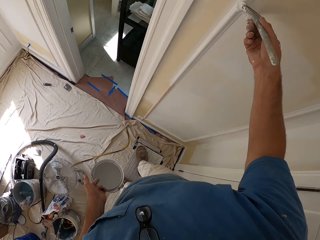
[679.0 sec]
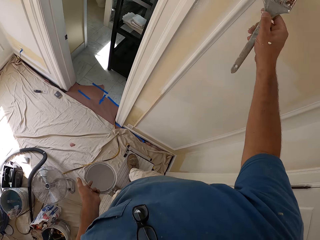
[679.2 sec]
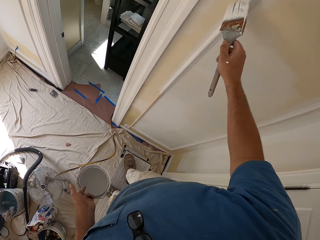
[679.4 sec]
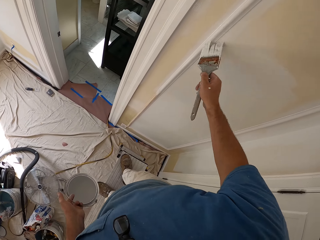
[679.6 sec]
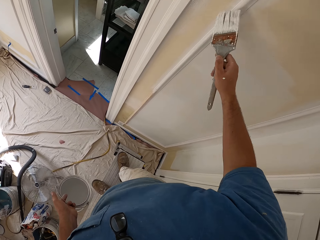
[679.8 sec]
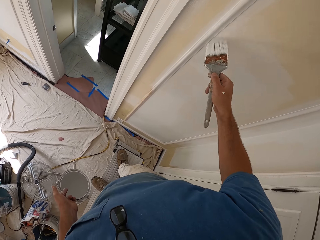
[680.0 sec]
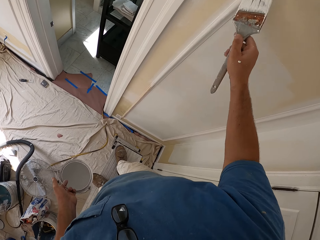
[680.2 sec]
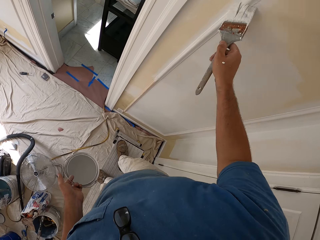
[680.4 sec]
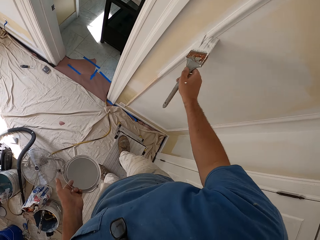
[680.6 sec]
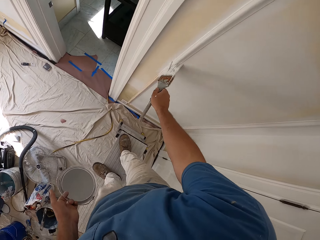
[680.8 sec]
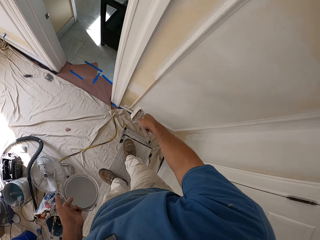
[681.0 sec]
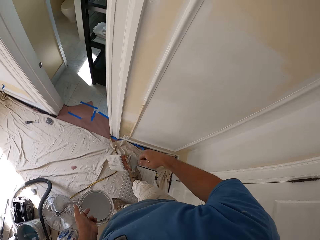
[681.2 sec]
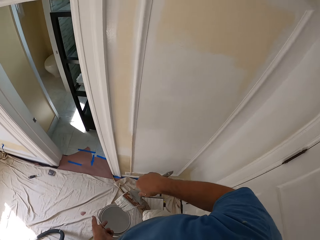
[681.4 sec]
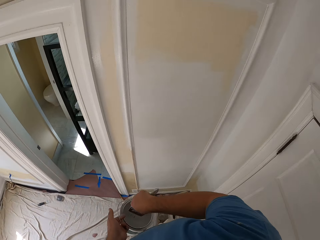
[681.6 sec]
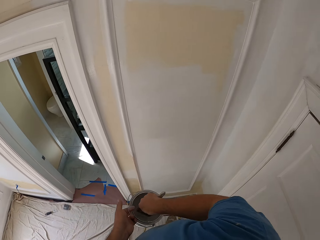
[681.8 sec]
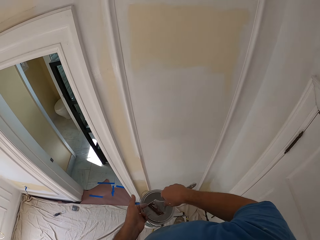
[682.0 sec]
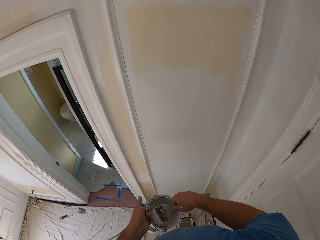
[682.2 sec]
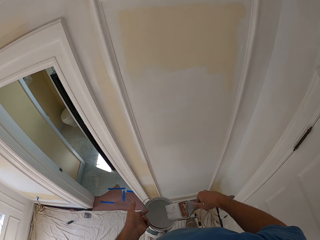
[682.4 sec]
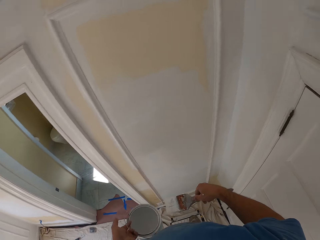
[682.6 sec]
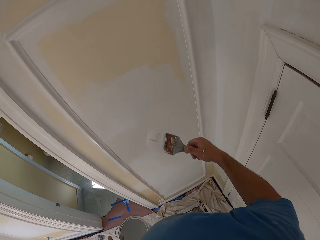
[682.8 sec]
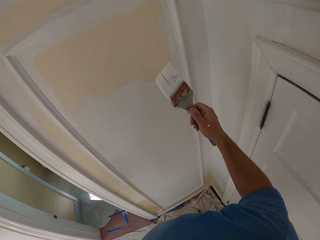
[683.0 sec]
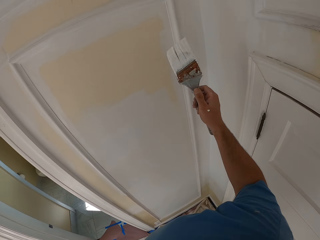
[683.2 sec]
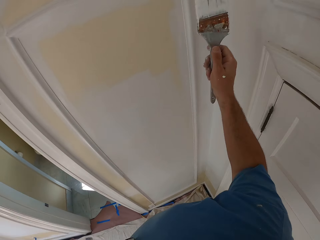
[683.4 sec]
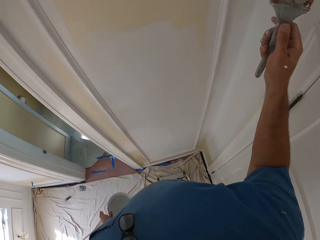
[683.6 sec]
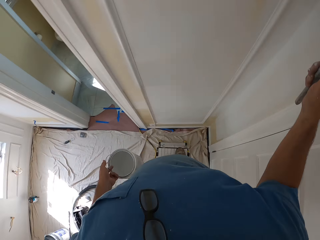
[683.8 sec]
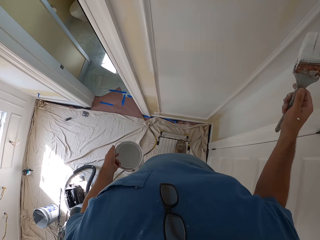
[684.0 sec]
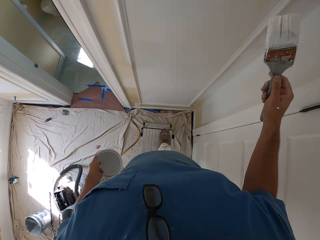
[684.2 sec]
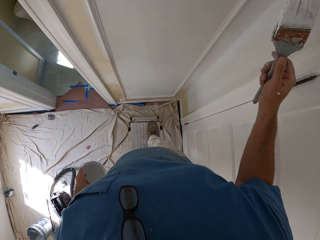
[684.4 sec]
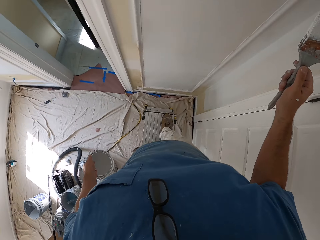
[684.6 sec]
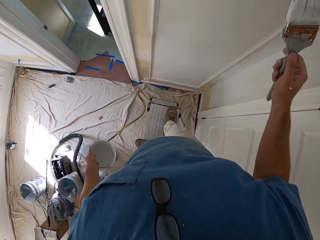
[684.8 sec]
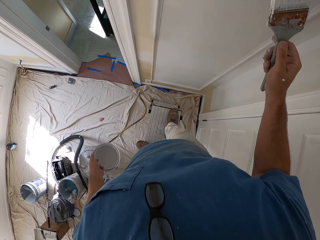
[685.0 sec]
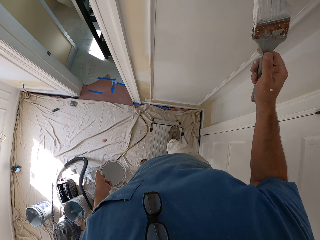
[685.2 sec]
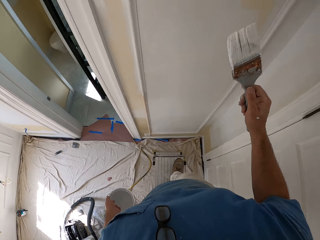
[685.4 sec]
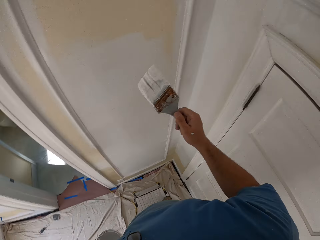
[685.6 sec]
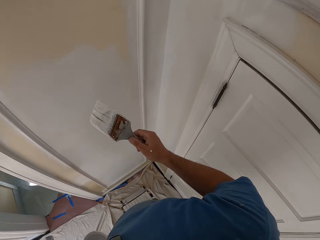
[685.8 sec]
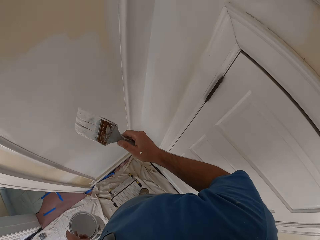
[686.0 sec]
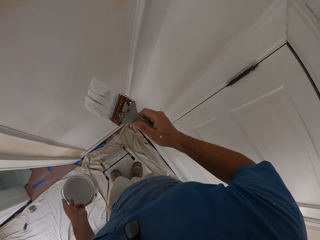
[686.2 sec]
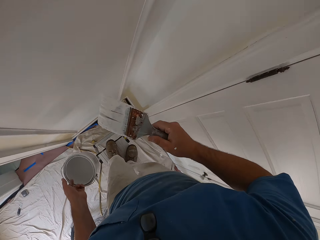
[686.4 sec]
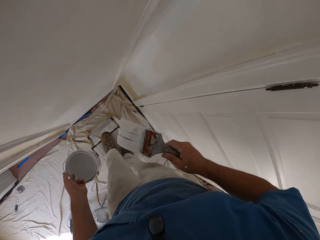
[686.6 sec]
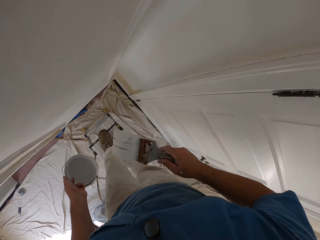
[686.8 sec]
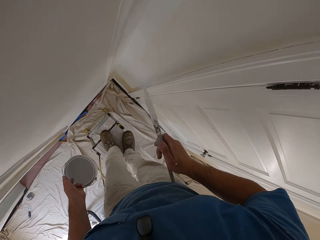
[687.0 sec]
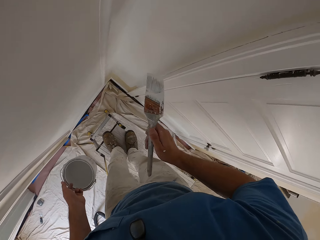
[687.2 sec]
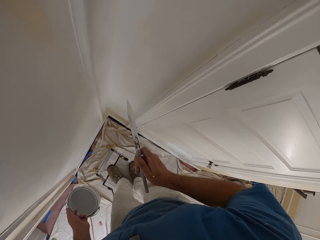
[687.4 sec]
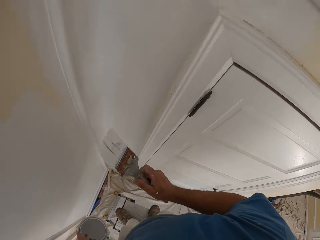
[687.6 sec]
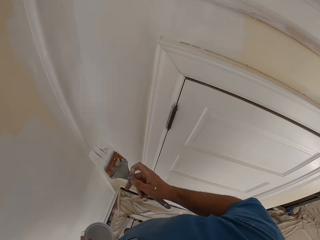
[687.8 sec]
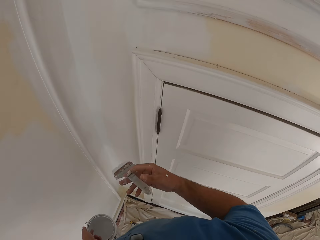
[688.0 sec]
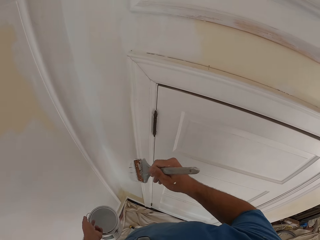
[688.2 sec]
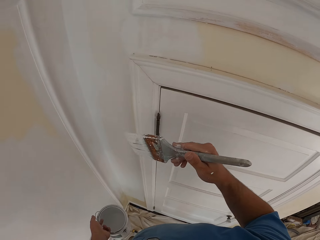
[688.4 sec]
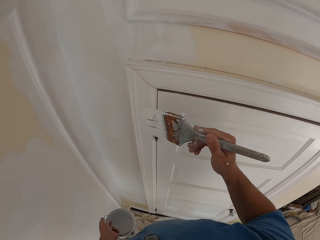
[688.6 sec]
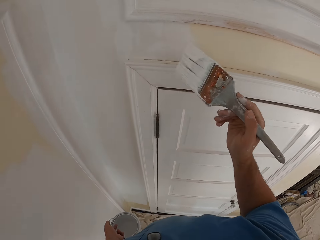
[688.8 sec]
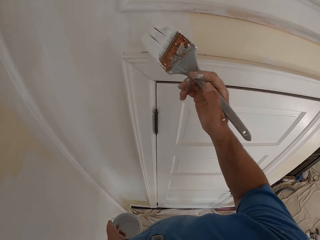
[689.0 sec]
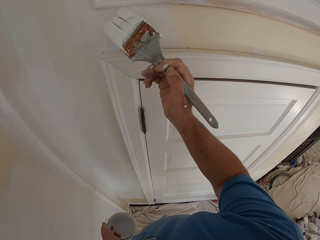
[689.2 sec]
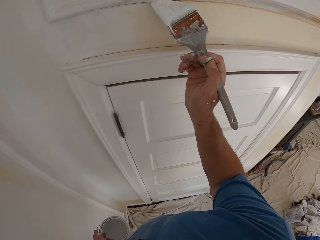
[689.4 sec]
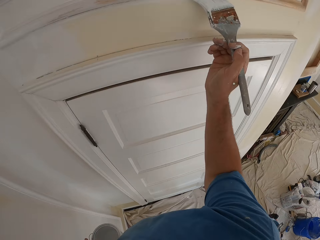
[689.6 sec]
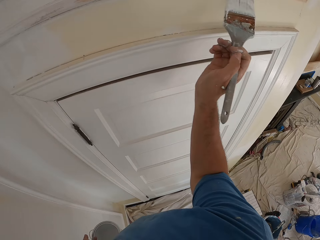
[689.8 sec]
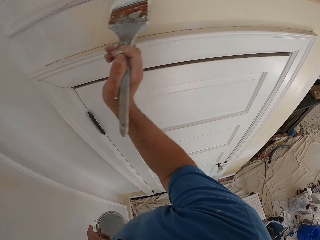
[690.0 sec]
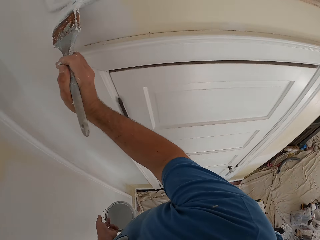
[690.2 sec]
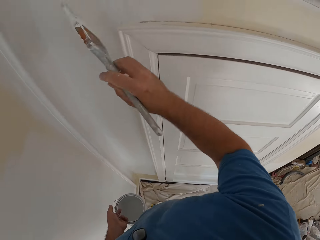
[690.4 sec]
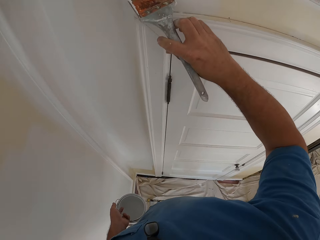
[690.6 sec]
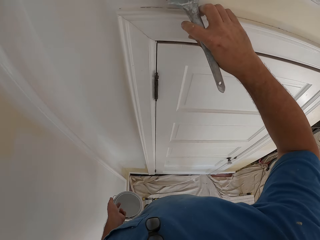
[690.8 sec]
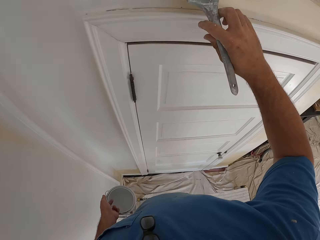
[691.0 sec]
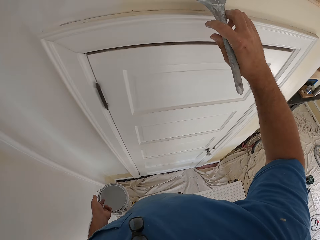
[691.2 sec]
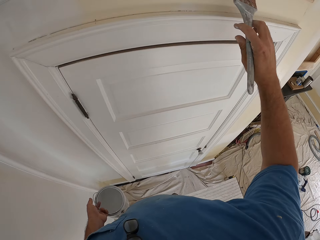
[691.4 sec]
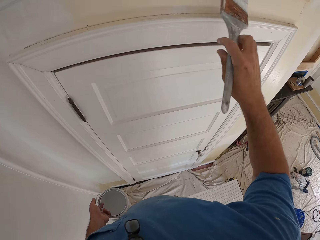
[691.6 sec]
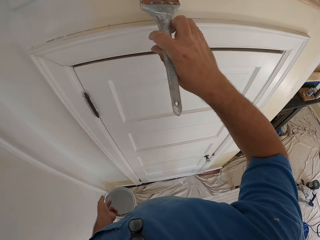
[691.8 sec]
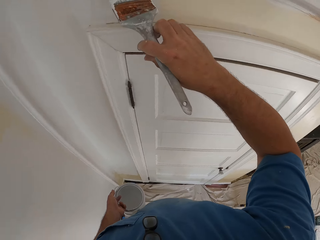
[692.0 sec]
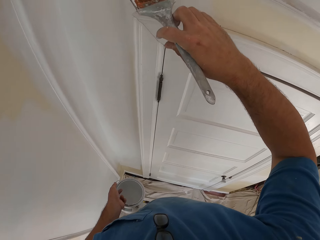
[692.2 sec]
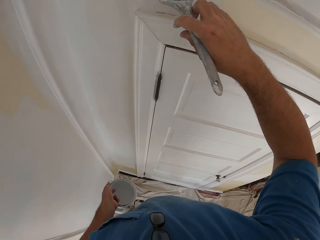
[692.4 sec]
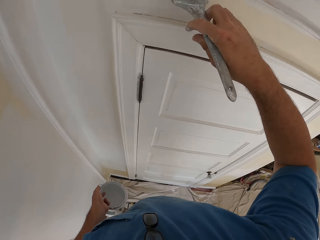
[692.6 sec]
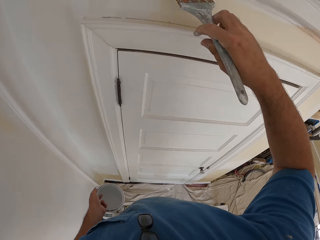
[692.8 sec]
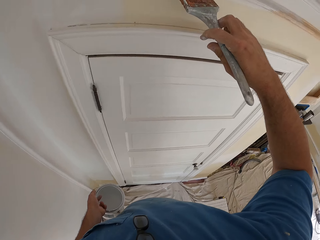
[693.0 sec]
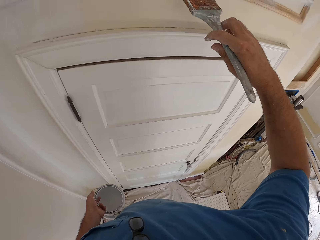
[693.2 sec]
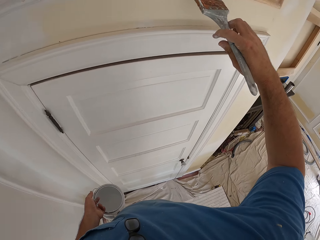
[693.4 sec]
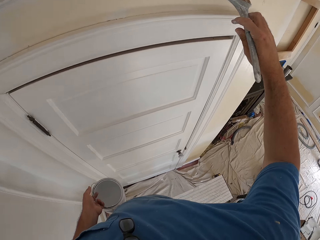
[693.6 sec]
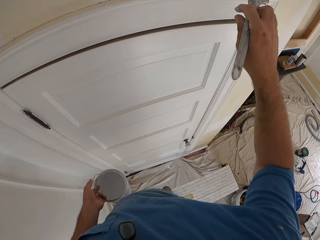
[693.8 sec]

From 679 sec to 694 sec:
The camera wearer dips the paint brush into the paint can. He removes the brush from the paint. He stops applying paint. He paints another part of the room, the door transom, with the paint brush in his hand.

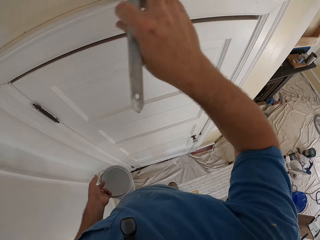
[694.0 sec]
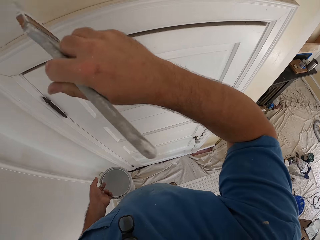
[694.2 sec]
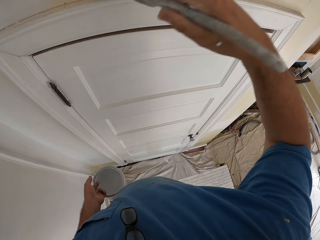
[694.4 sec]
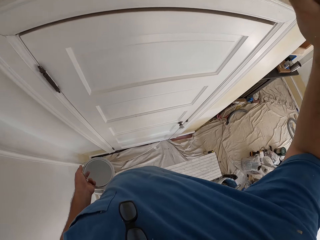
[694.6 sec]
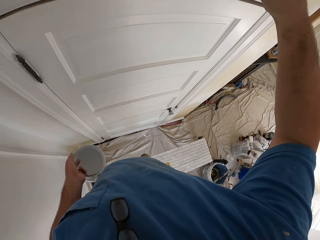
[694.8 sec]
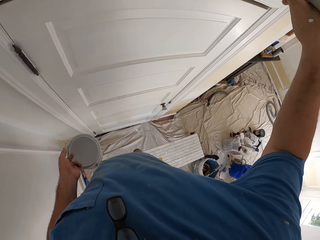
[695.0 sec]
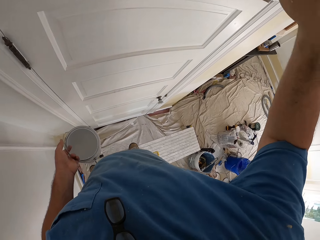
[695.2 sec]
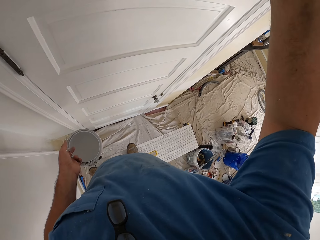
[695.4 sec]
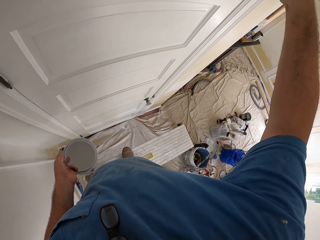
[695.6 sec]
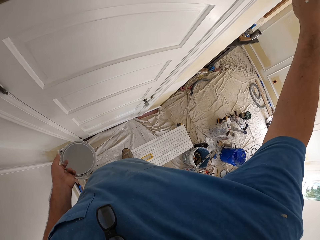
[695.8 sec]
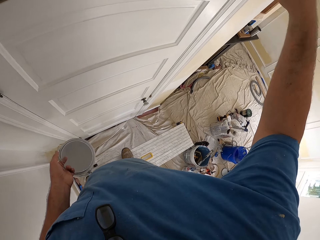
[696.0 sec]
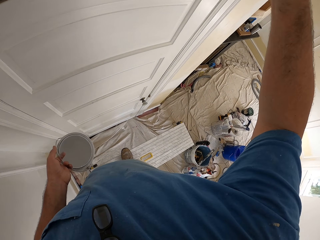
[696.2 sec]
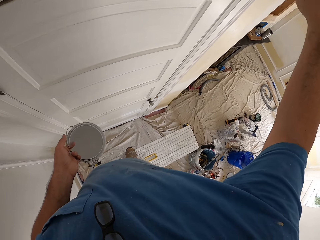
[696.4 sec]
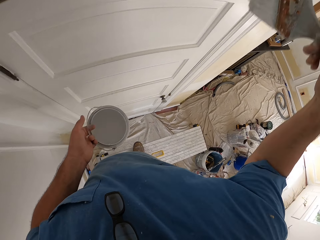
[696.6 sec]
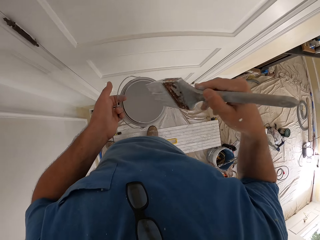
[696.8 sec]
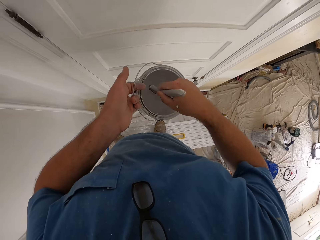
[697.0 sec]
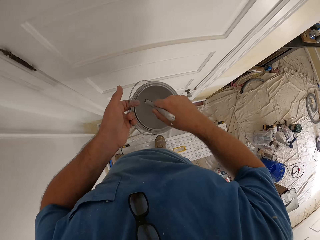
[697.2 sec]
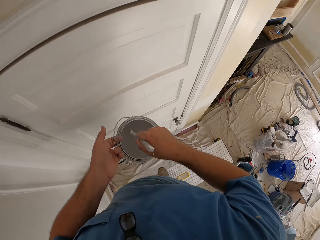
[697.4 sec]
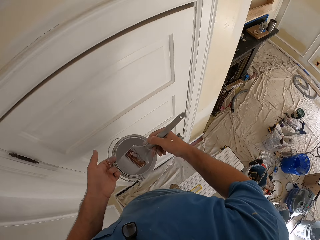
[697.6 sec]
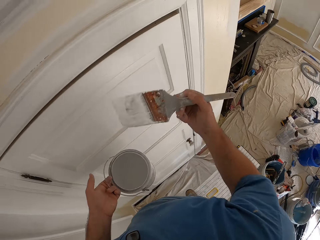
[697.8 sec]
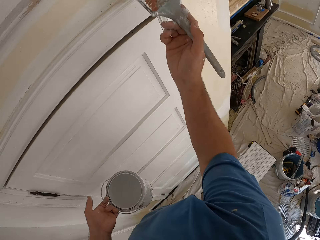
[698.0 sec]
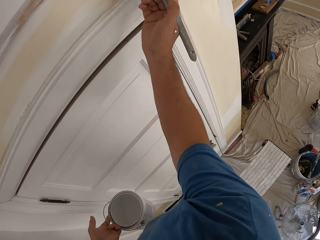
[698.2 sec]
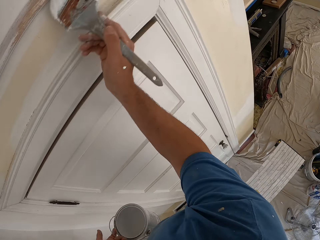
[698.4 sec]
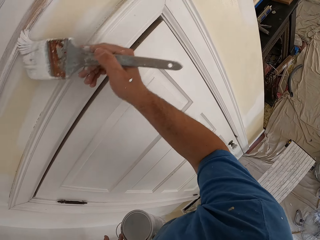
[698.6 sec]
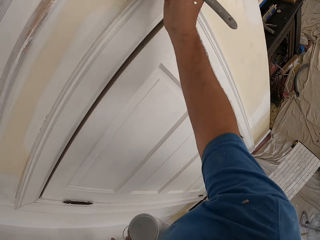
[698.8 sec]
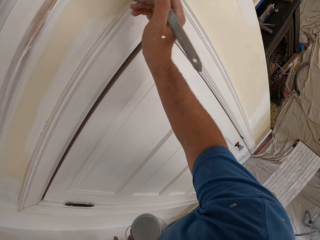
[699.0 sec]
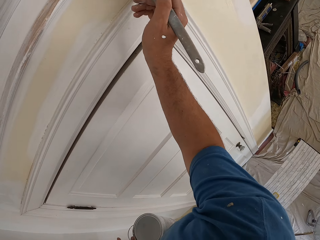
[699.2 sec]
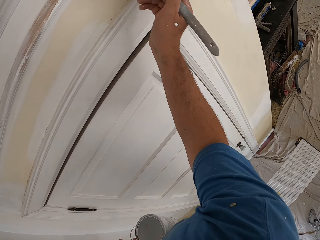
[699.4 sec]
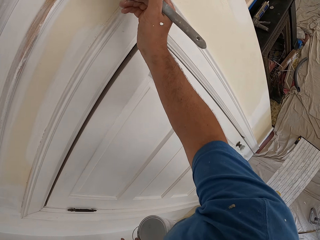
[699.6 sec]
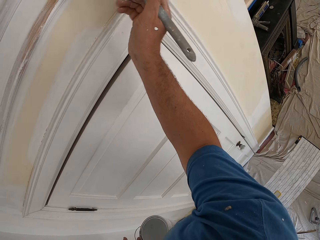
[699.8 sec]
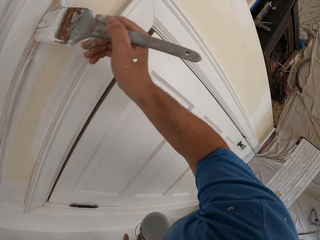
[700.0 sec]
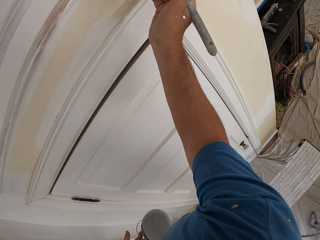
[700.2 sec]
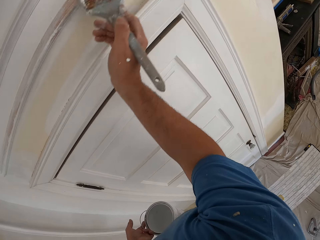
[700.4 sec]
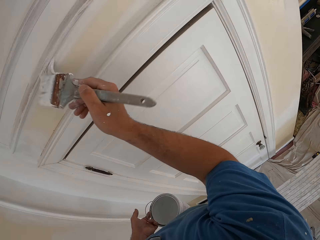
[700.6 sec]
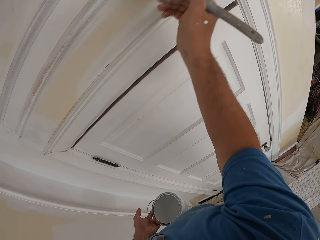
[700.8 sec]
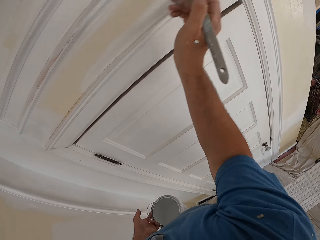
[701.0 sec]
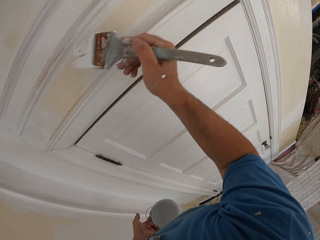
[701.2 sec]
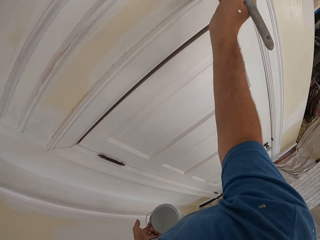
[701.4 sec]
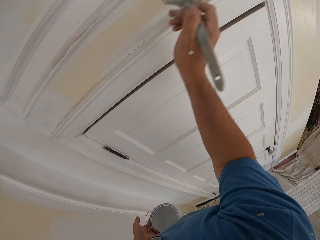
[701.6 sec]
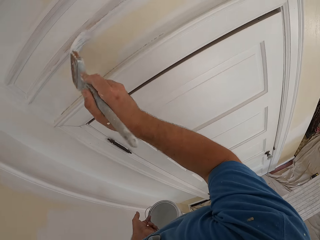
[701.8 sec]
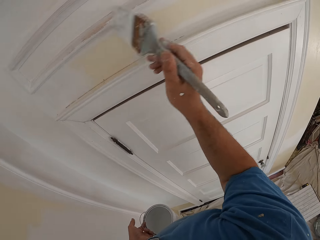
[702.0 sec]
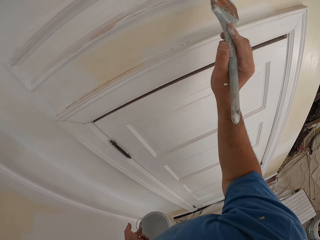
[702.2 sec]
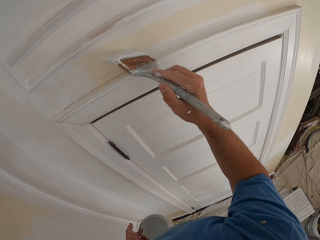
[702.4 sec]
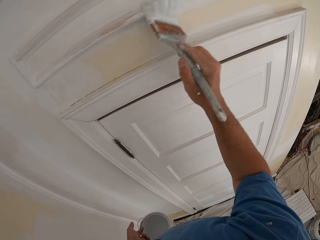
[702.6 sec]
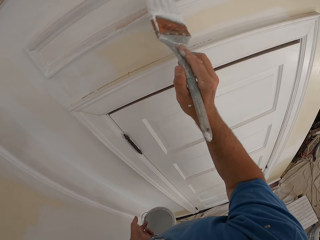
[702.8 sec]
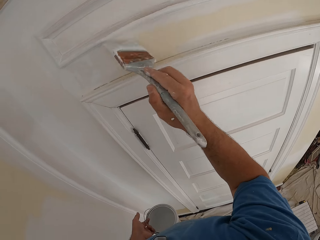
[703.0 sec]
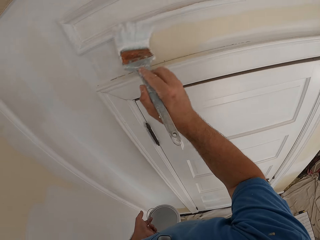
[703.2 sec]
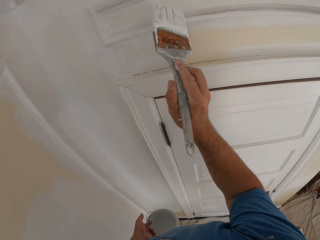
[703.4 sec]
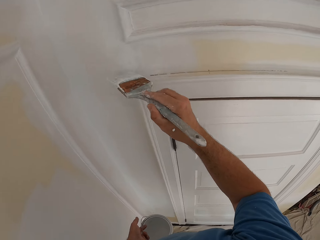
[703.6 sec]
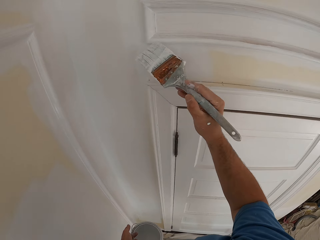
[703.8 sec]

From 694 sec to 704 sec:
The camera wearer dips the paint brush into the paint can. He removes the brush from the paint. He paints the room wall or door transom with the paint brush in his right hand.
